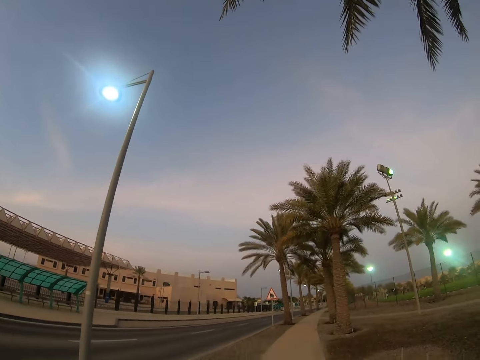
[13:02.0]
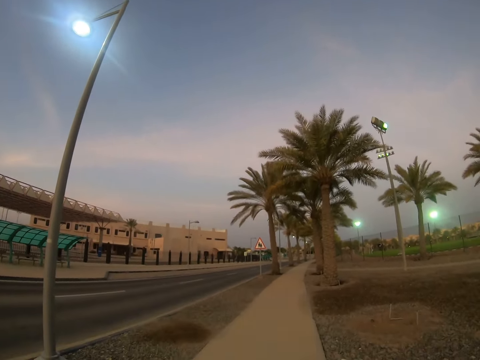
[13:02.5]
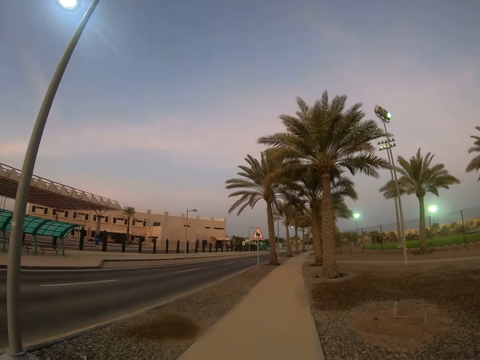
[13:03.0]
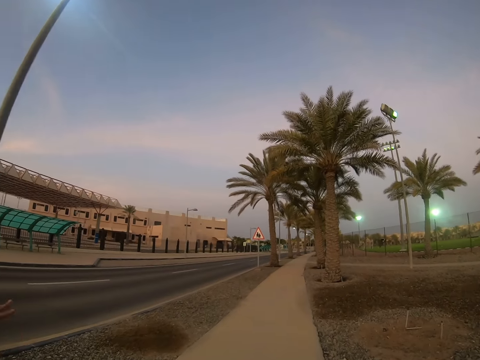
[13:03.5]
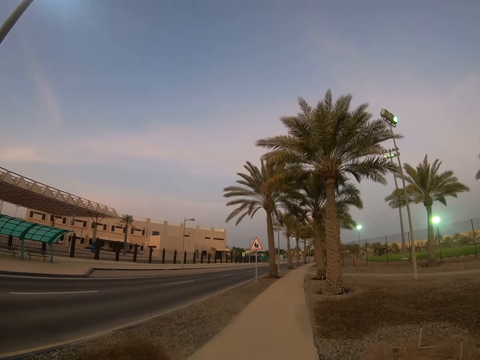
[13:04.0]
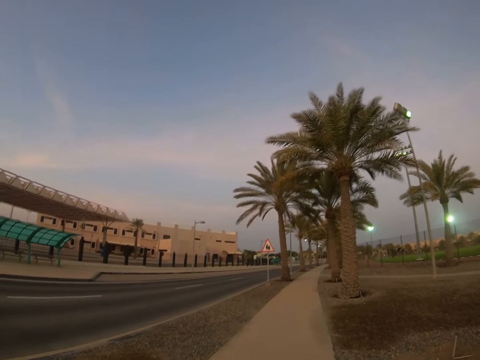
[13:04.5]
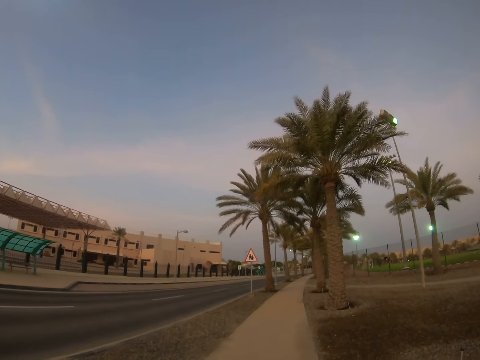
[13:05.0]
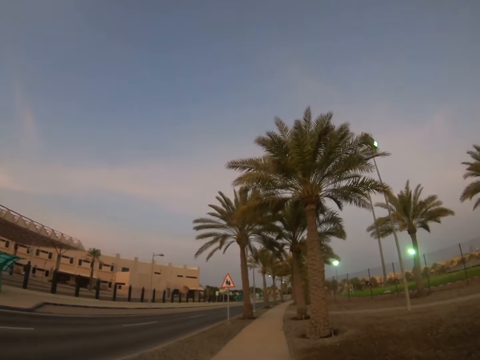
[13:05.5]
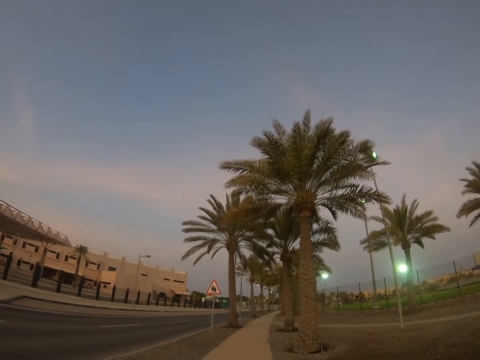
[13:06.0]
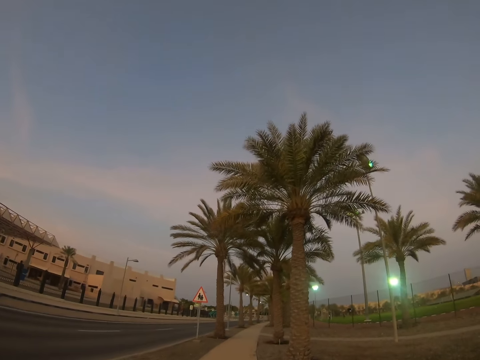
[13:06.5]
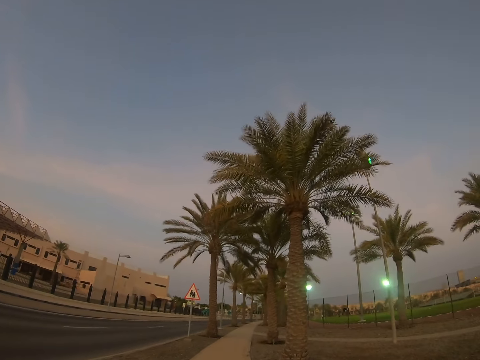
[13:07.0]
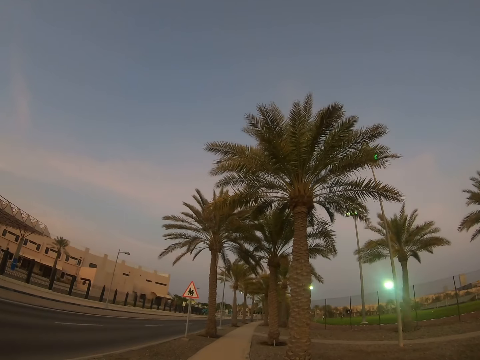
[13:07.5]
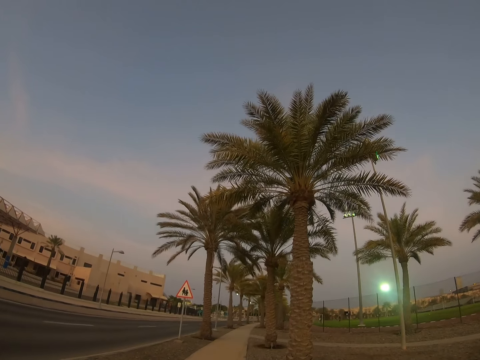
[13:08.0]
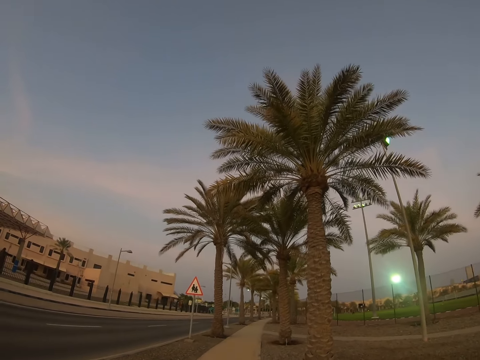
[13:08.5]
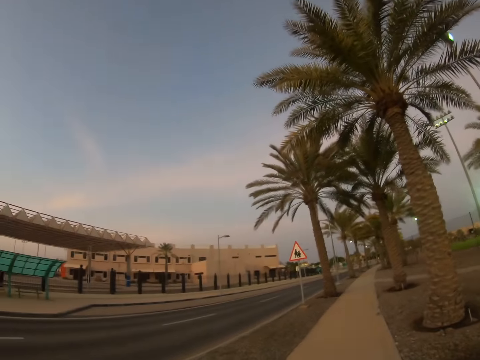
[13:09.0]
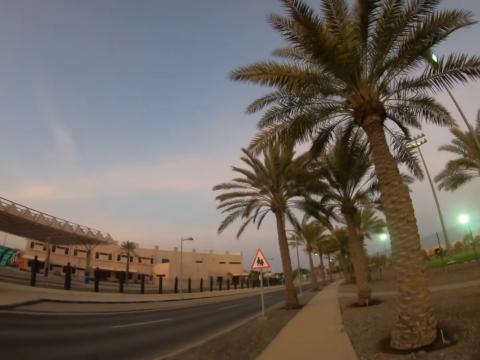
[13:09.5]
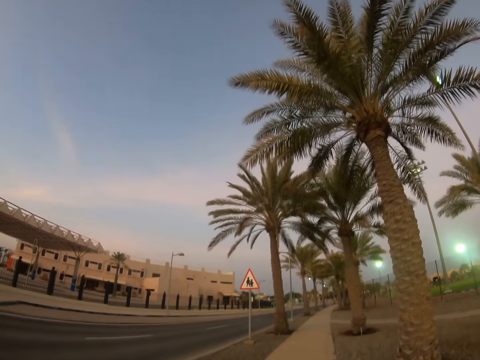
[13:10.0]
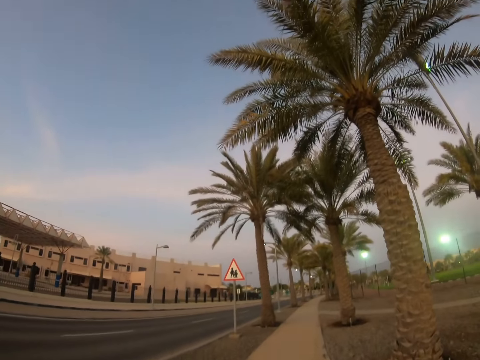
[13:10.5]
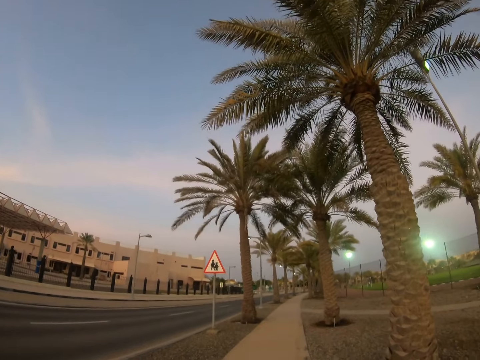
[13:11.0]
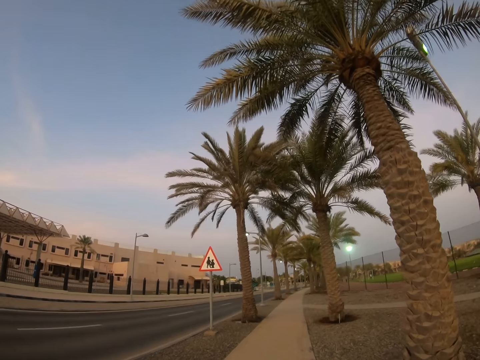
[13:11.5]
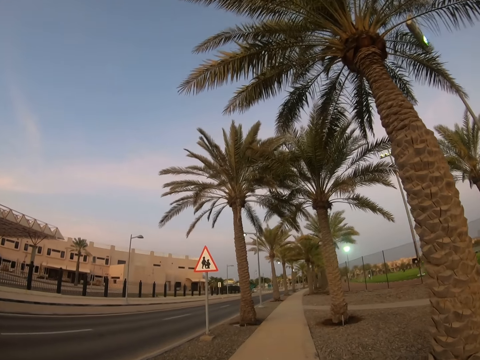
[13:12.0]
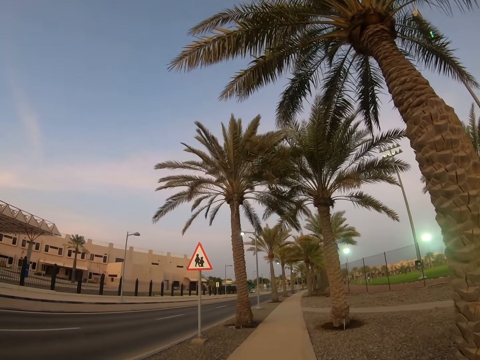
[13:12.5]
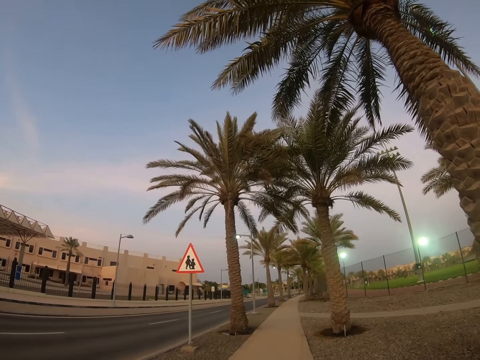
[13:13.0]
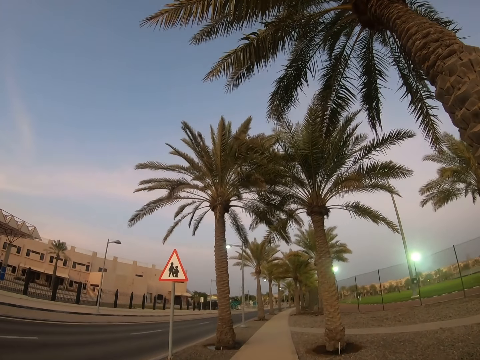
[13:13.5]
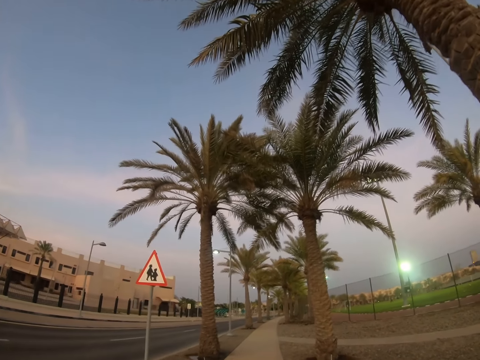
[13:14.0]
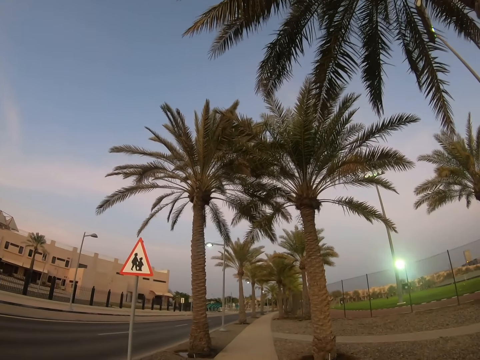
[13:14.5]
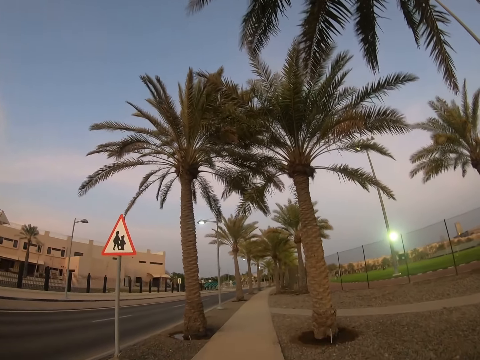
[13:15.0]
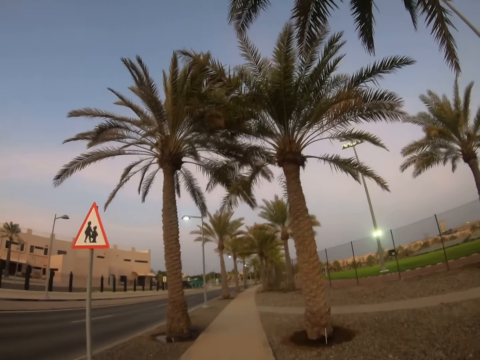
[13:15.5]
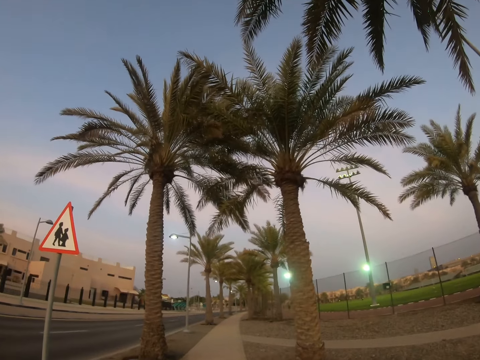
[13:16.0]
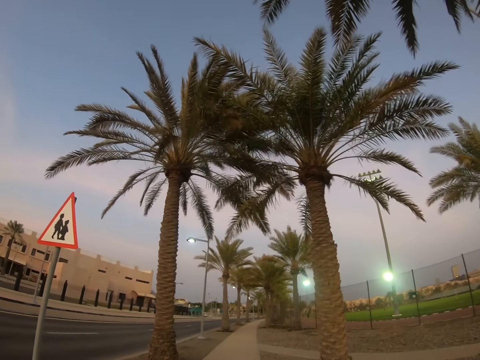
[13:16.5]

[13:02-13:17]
The camera wearer walks on a sidewalk. They look around the road. They walk on the sidewalk.

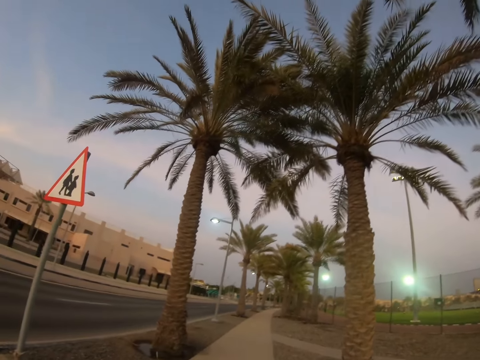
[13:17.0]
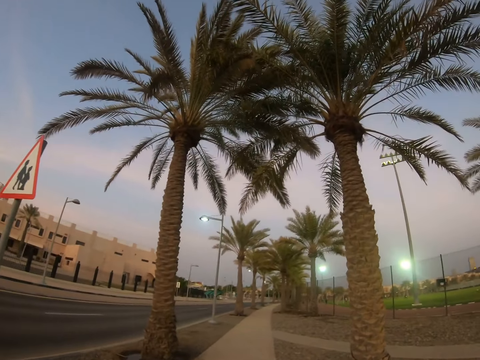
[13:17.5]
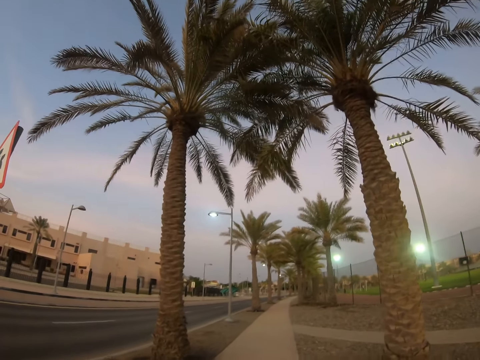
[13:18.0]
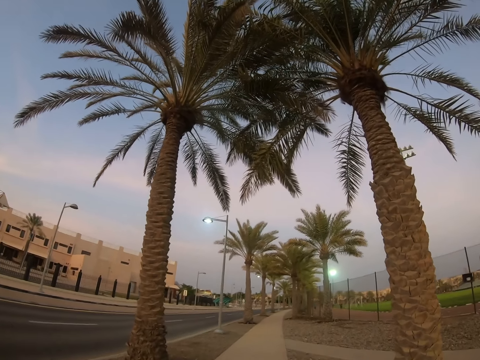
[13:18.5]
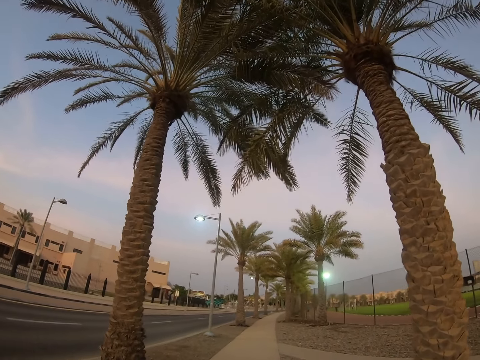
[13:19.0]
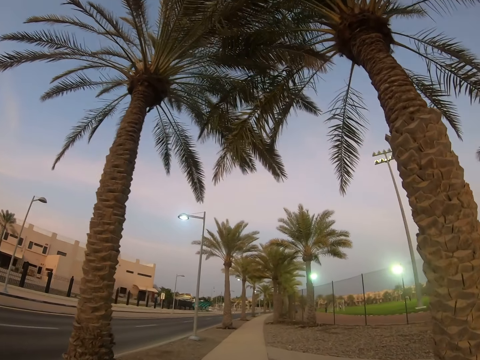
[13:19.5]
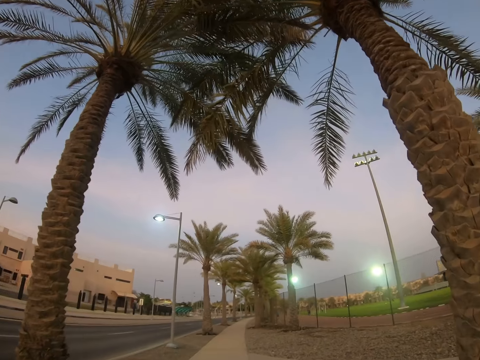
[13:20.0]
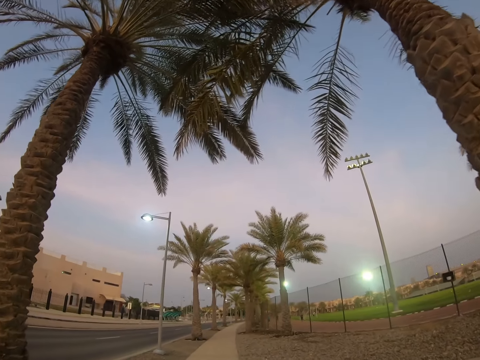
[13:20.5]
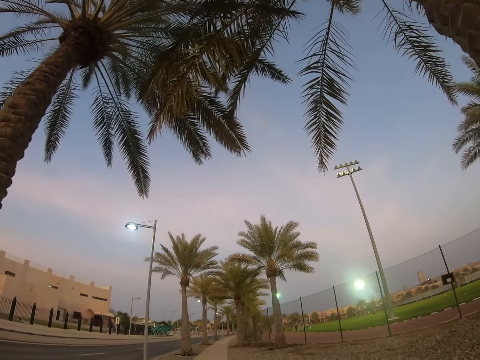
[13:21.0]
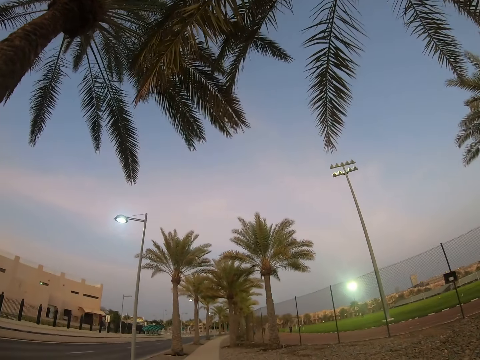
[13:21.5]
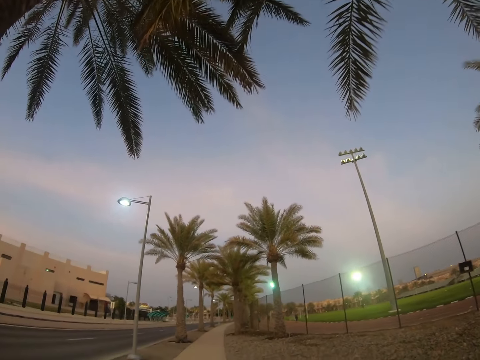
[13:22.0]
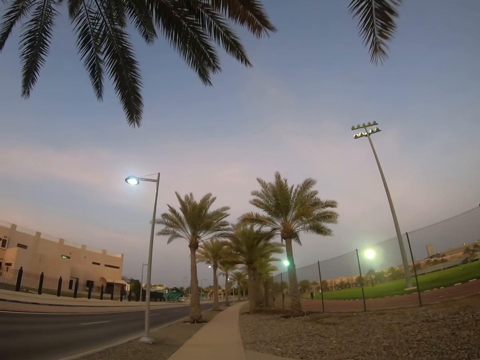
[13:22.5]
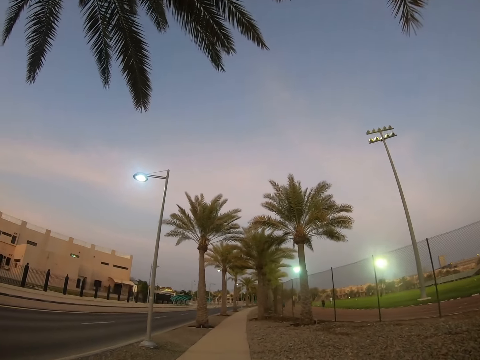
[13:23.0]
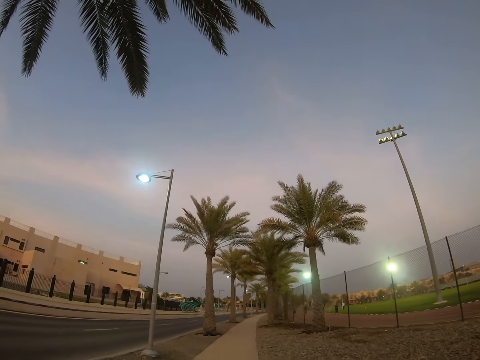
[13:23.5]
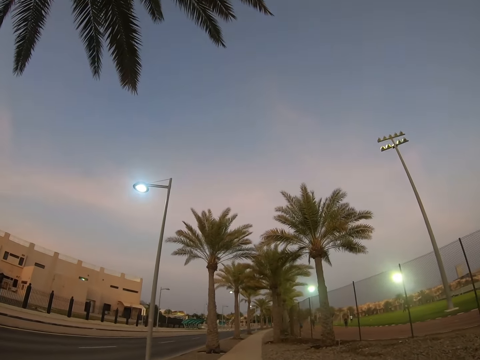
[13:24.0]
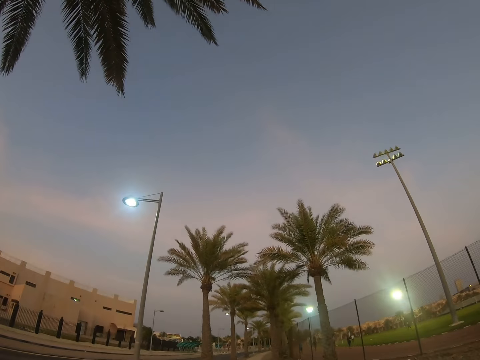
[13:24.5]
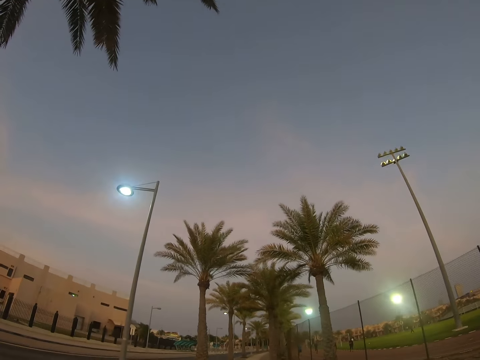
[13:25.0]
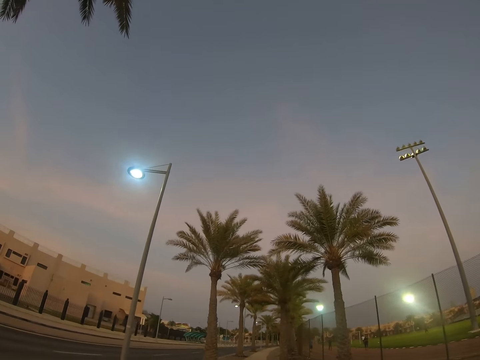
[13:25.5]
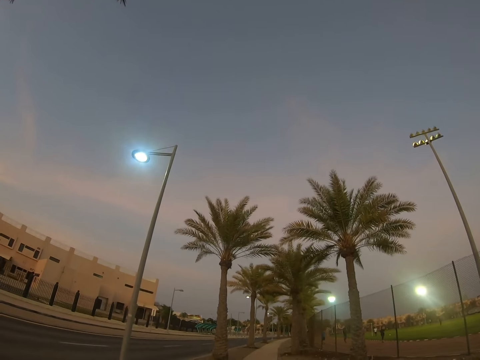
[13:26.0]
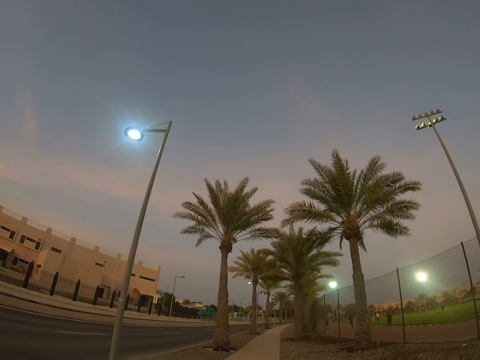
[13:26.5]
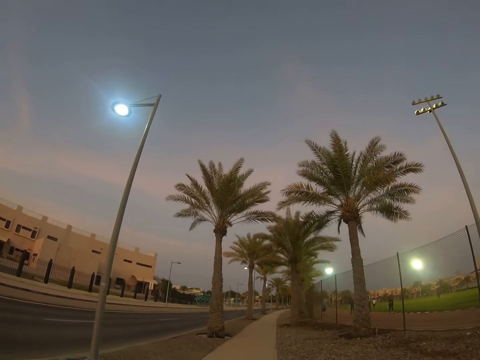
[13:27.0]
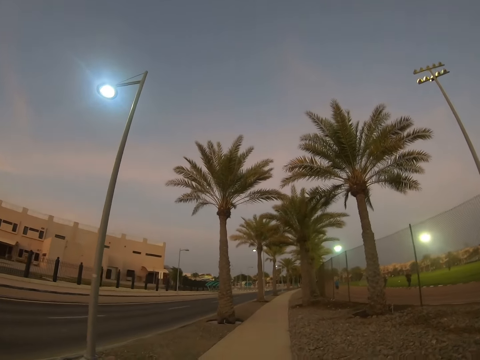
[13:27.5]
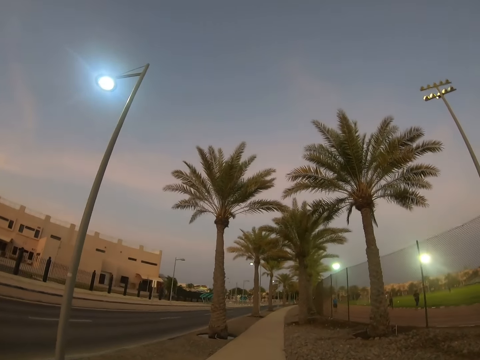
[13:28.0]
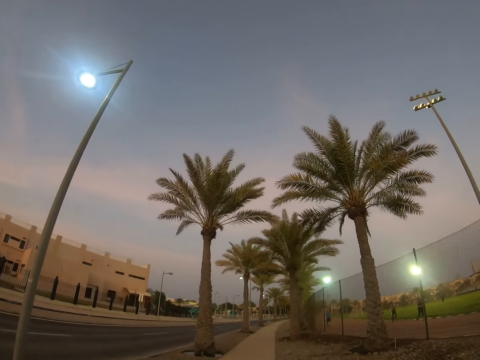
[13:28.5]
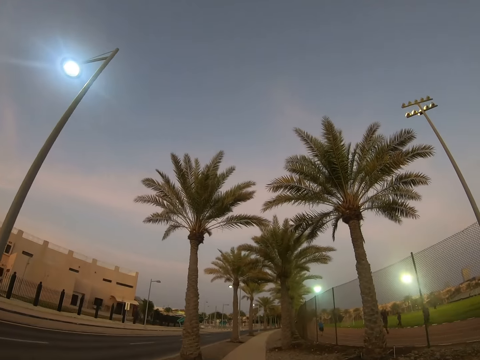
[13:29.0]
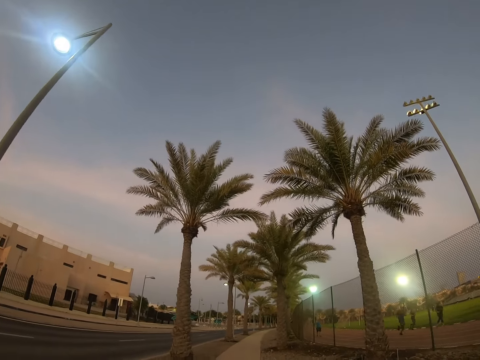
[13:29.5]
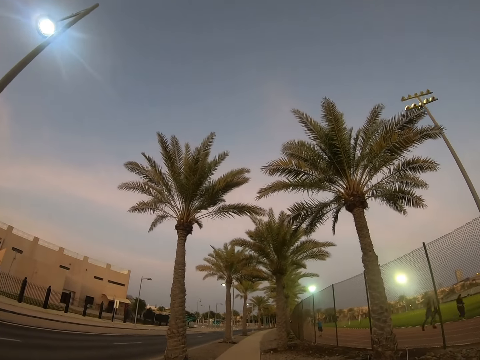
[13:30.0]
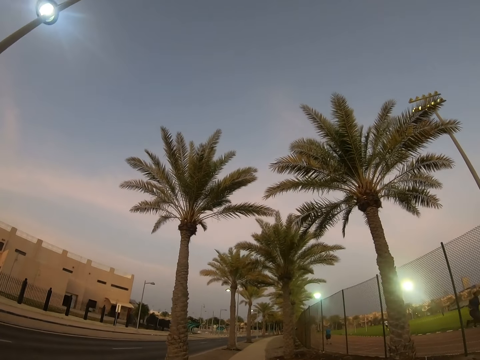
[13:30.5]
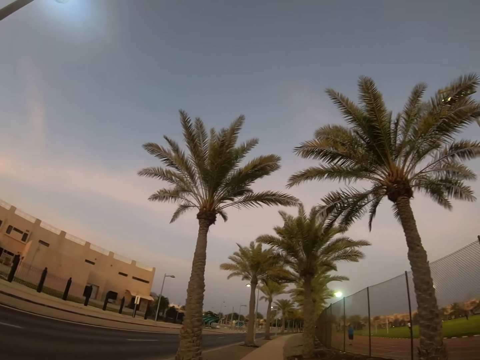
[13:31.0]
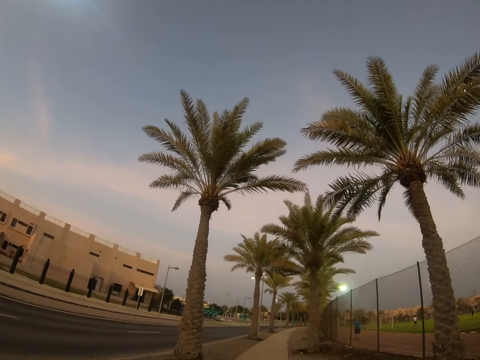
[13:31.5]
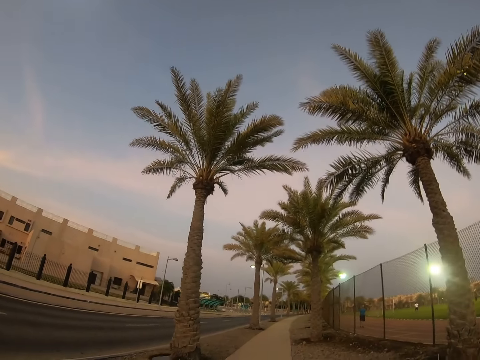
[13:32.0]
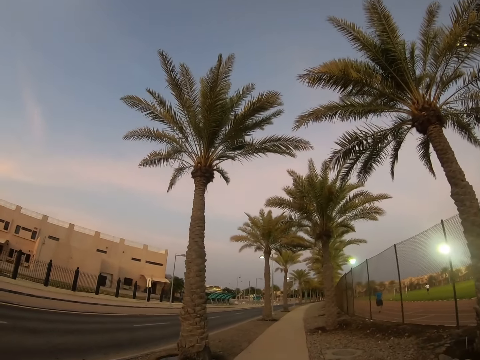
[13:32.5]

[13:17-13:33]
The camera wearer looks around the trees. A lady runs past the camera wearer. Another lady runs past the camera wearer. A man walks past the camera wearer.
